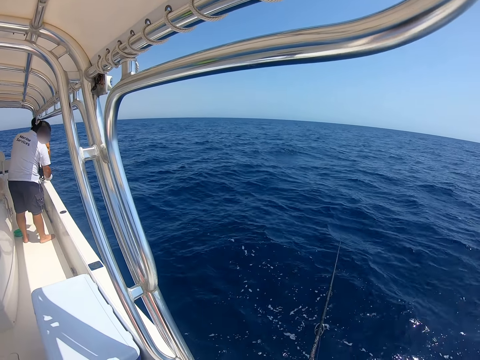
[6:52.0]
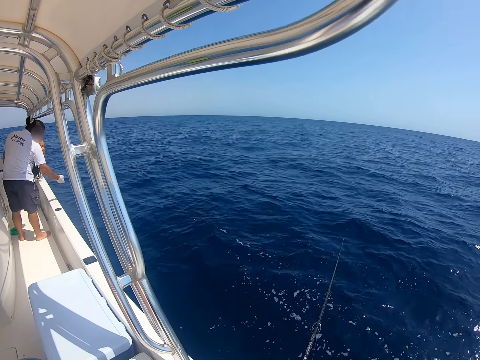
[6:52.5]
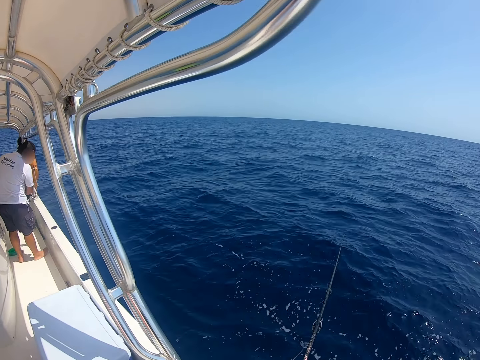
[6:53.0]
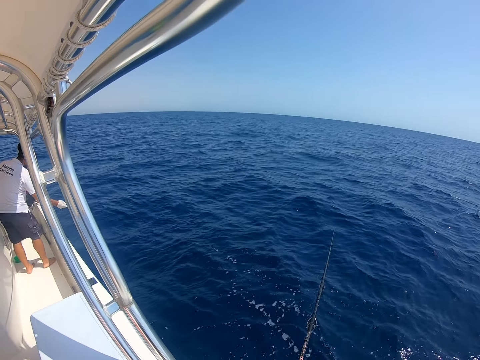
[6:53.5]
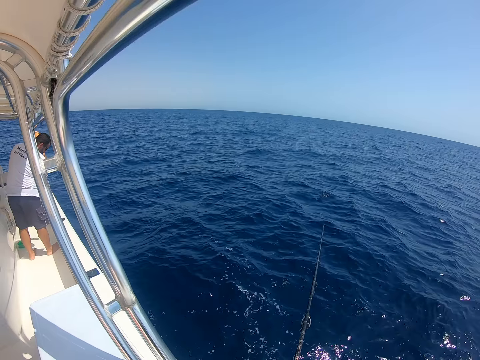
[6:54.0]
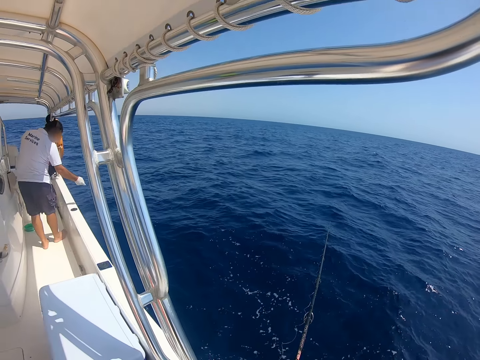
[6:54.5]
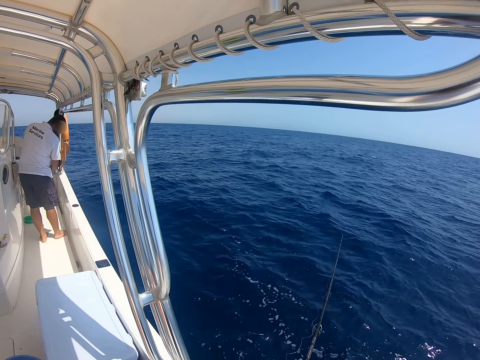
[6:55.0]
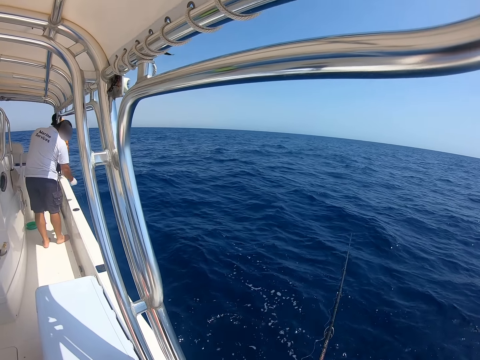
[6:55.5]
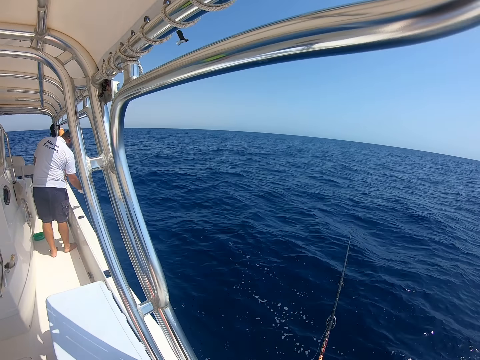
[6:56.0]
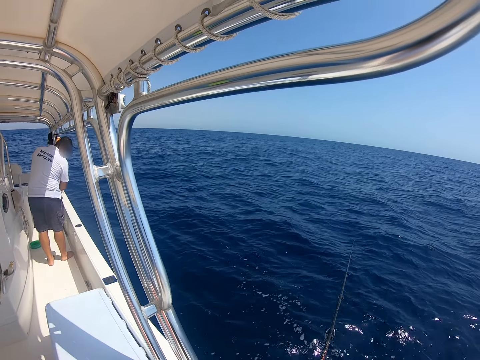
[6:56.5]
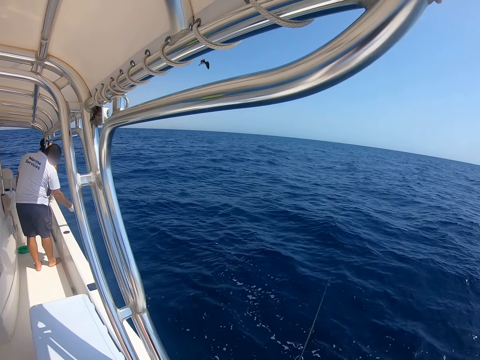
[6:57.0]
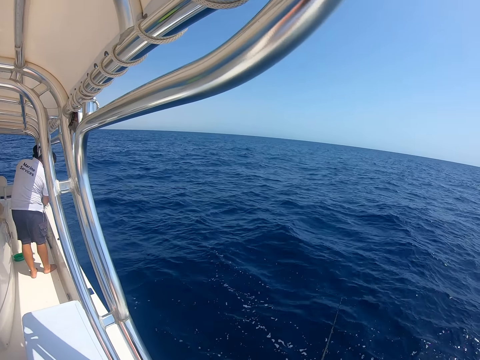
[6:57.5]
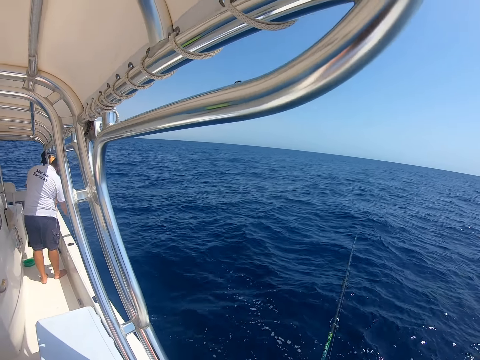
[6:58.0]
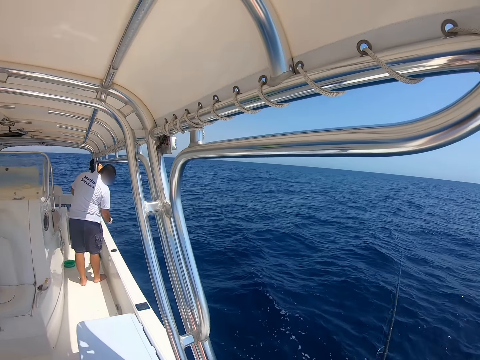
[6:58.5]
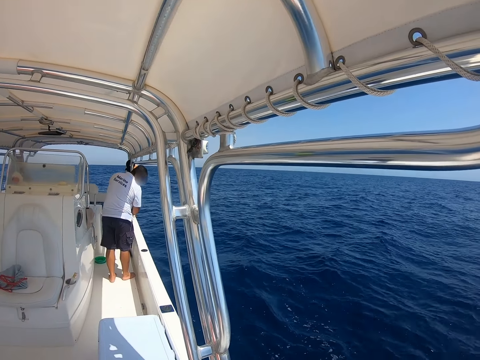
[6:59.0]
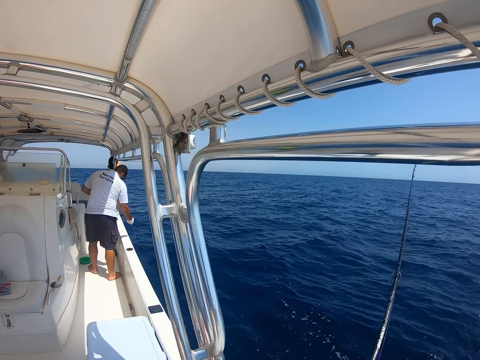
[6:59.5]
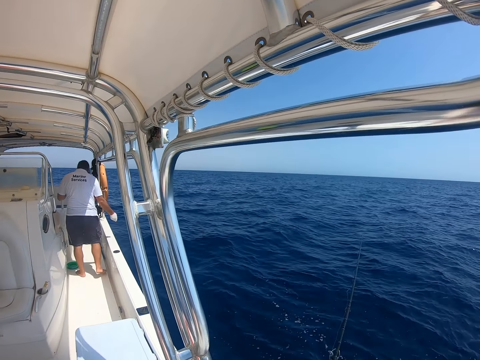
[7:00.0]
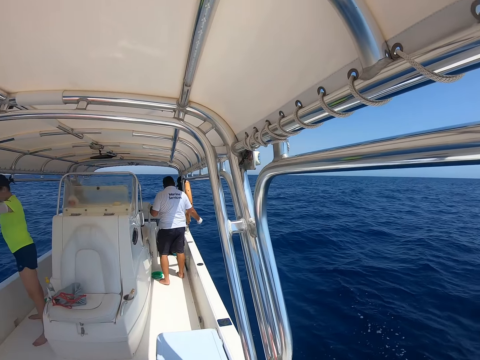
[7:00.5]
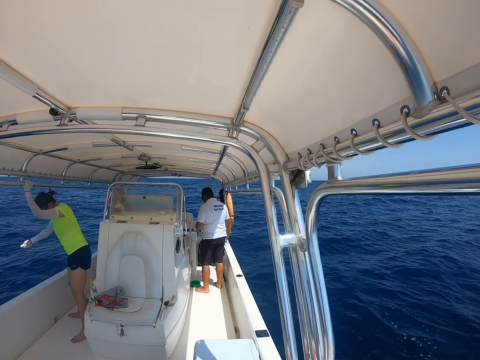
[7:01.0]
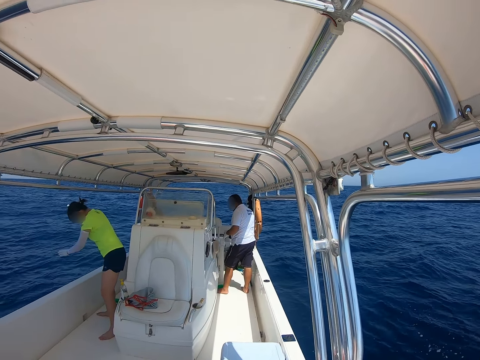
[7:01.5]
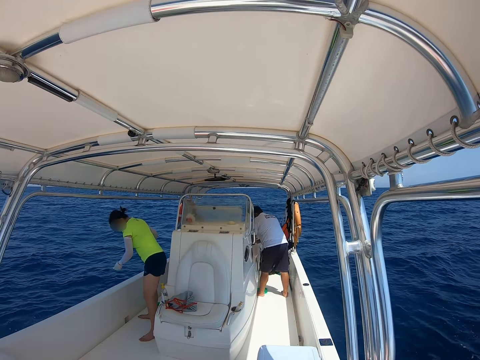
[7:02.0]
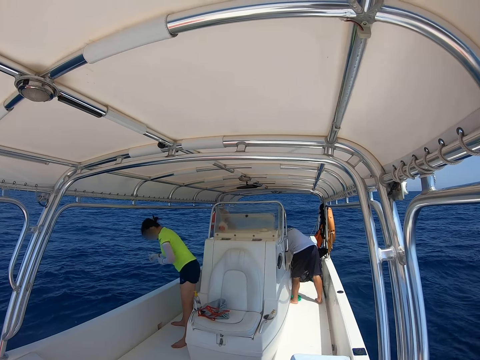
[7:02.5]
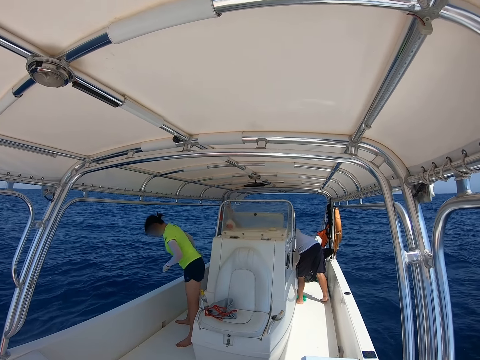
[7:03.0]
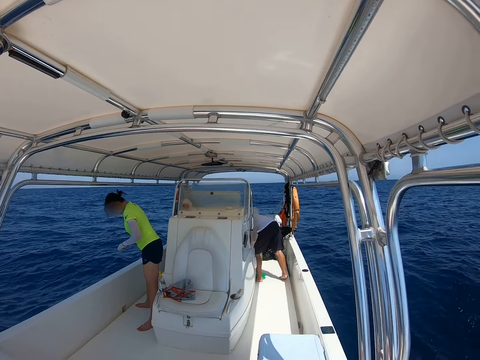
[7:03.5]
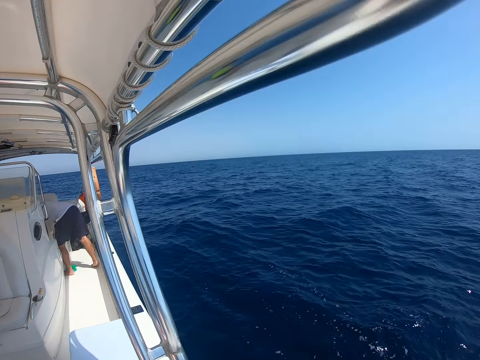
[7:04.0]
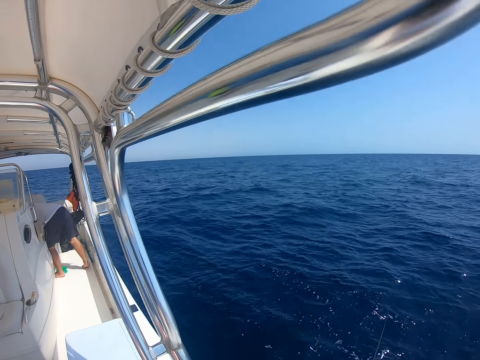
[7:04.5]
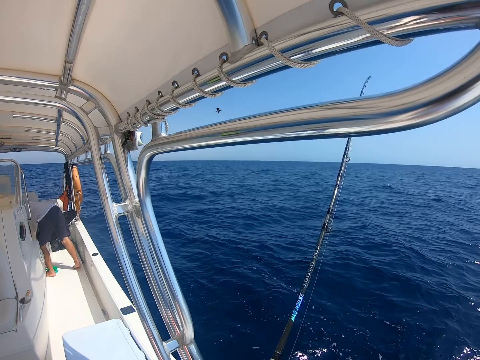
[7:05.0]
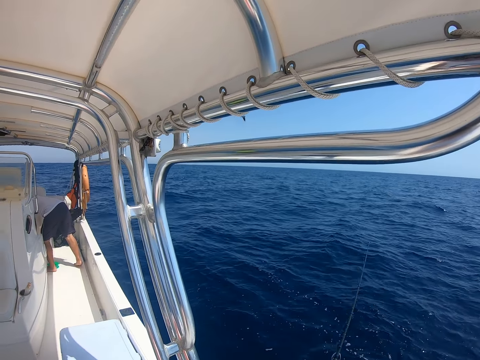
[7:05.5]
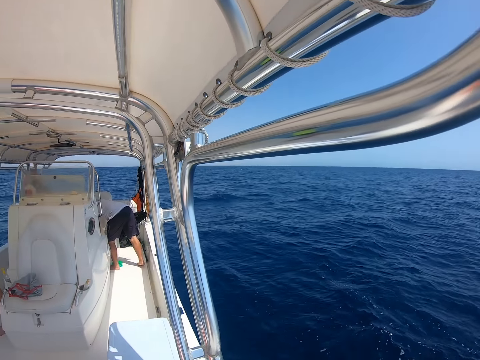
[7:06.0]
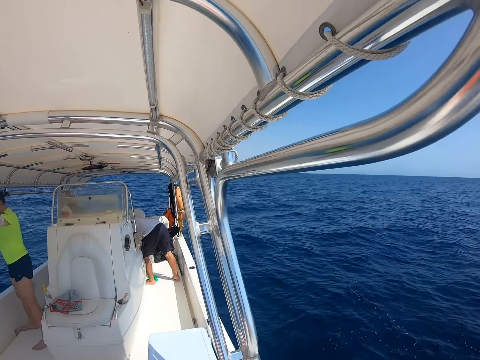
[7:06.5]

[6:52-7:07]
A person pulls a rope from the ocean.

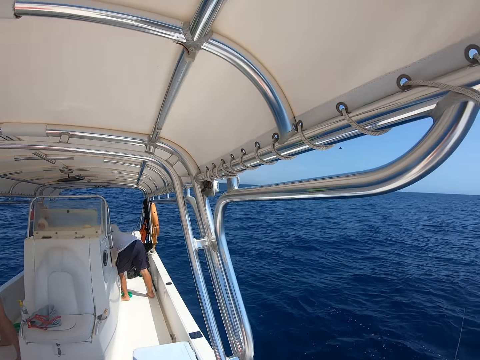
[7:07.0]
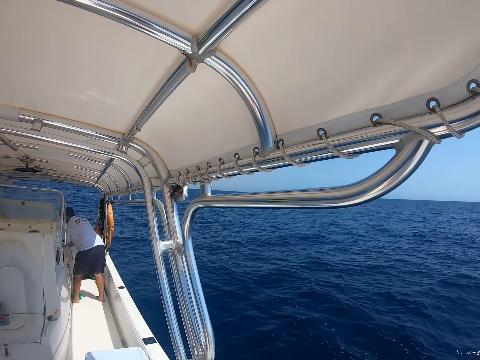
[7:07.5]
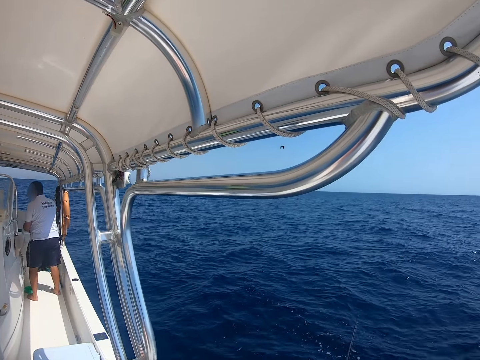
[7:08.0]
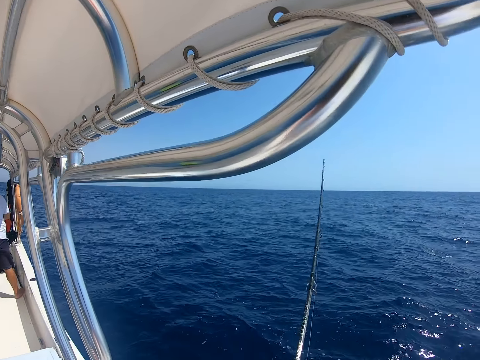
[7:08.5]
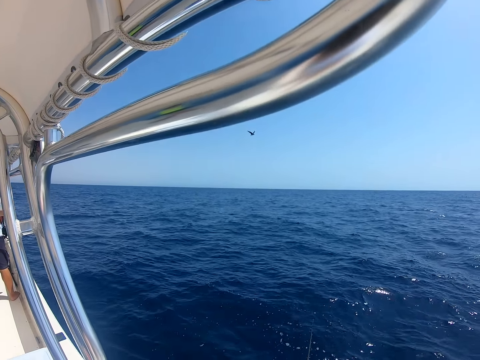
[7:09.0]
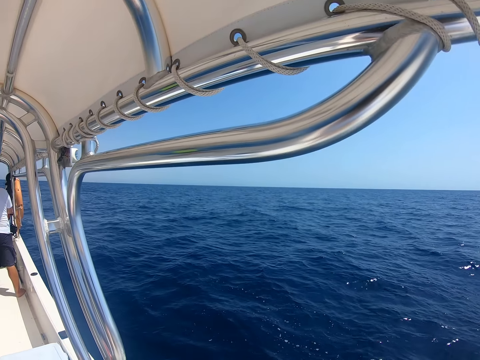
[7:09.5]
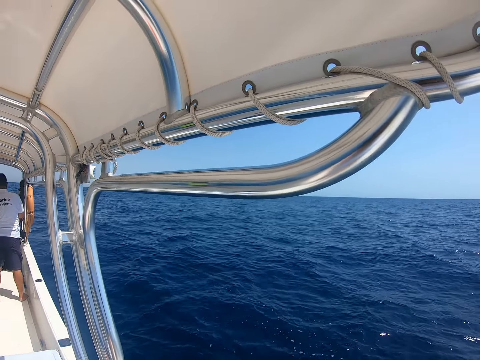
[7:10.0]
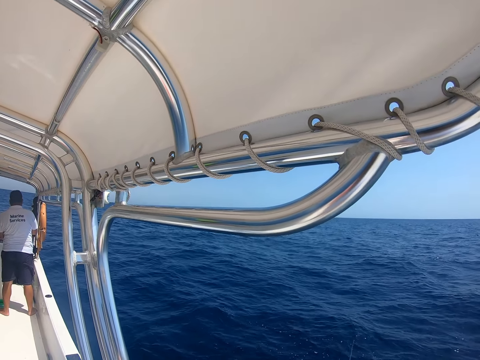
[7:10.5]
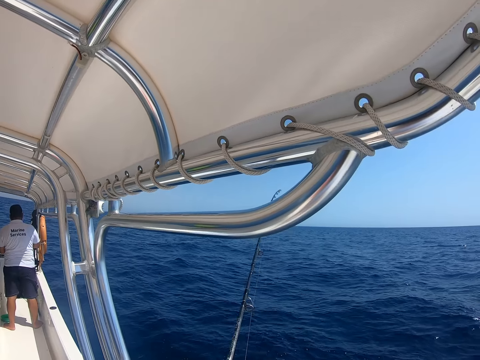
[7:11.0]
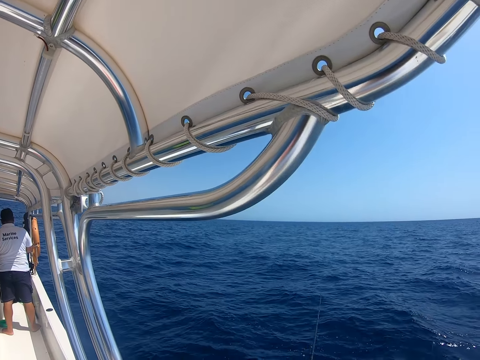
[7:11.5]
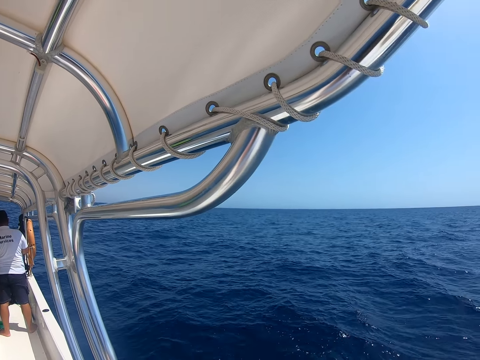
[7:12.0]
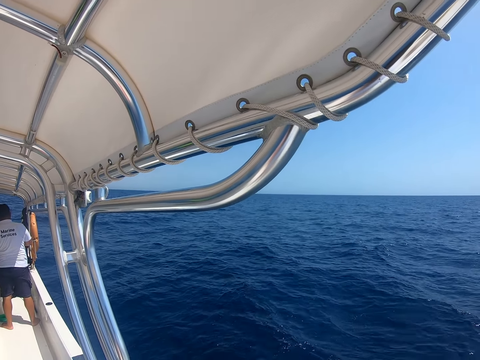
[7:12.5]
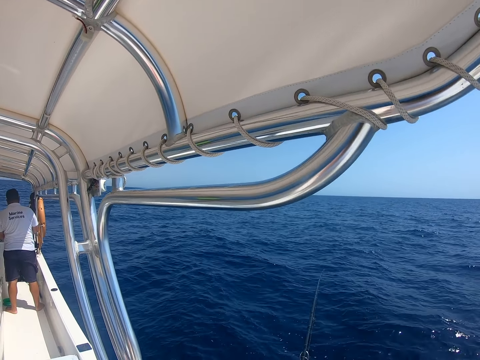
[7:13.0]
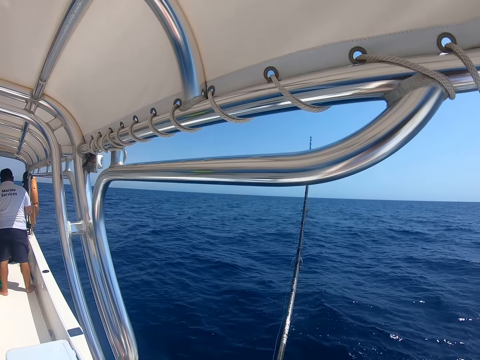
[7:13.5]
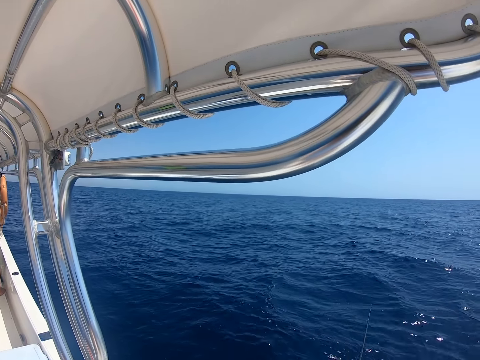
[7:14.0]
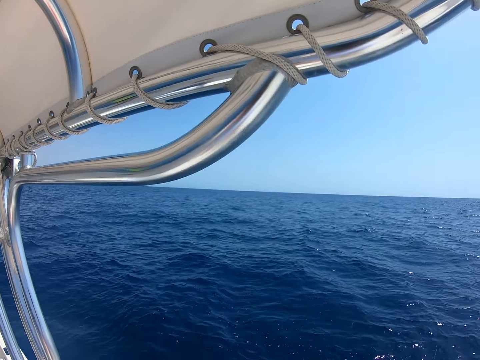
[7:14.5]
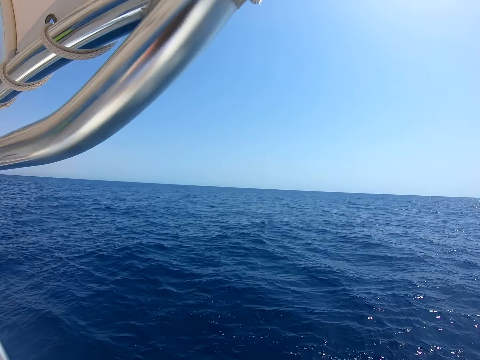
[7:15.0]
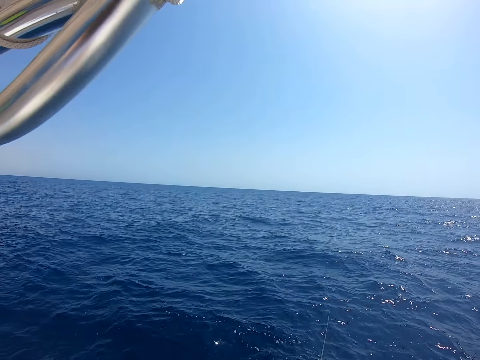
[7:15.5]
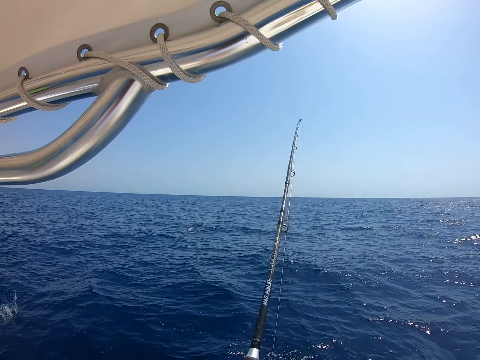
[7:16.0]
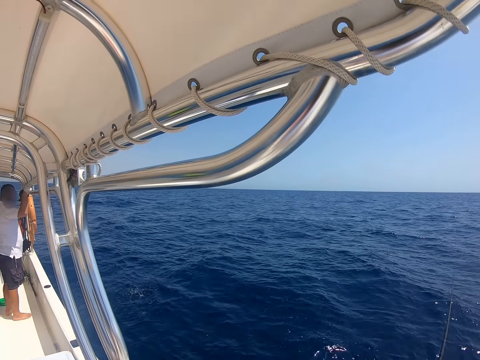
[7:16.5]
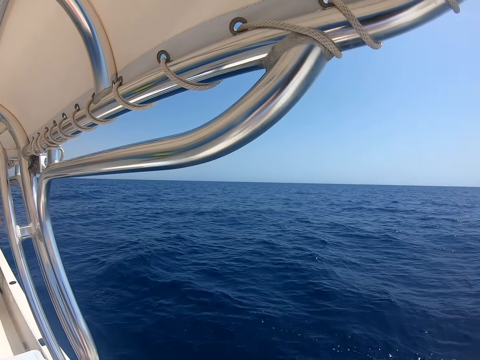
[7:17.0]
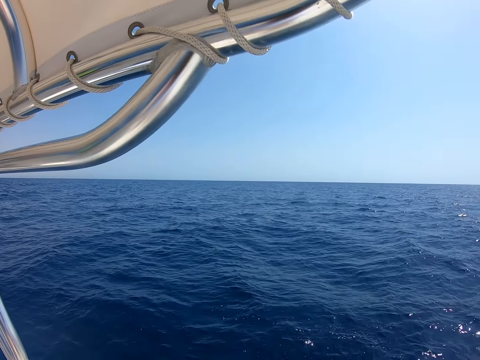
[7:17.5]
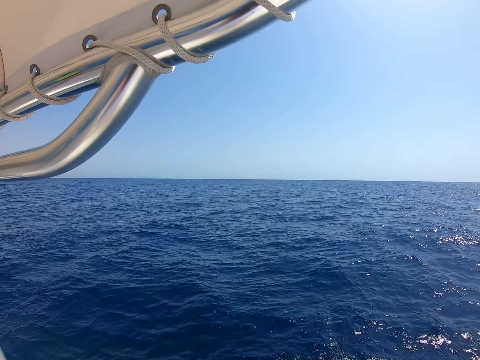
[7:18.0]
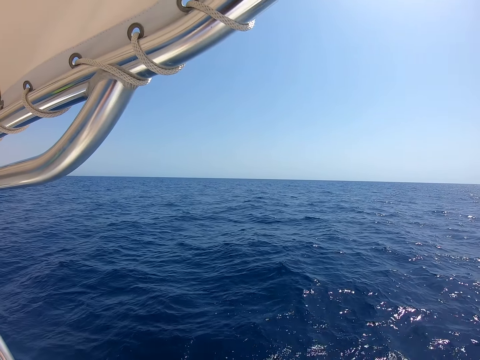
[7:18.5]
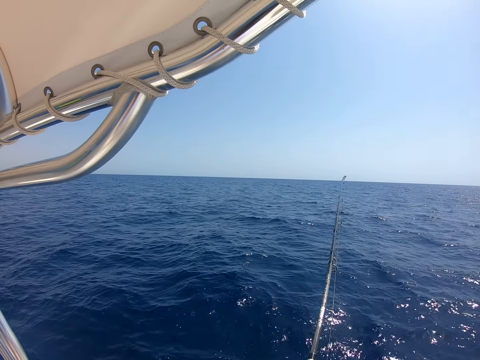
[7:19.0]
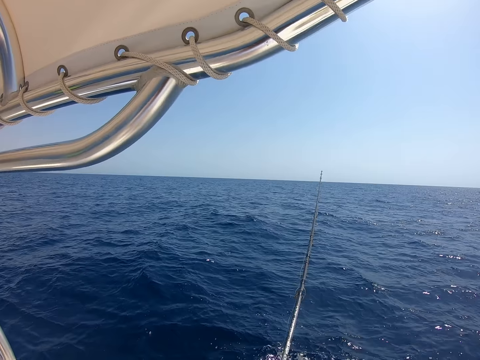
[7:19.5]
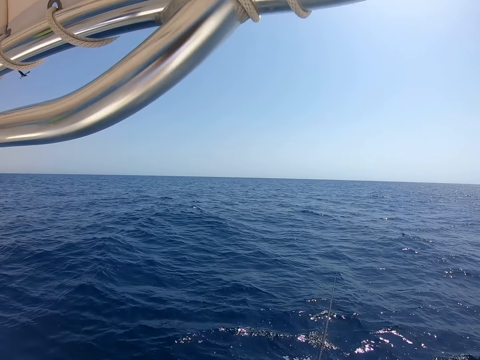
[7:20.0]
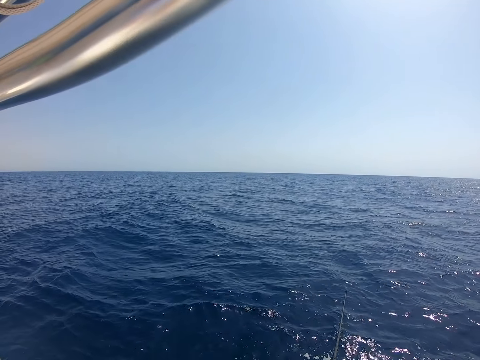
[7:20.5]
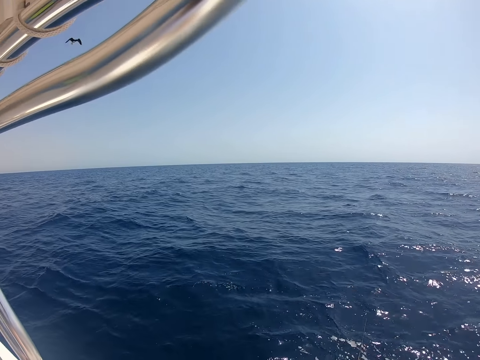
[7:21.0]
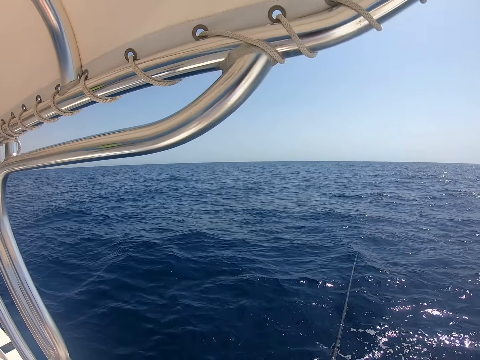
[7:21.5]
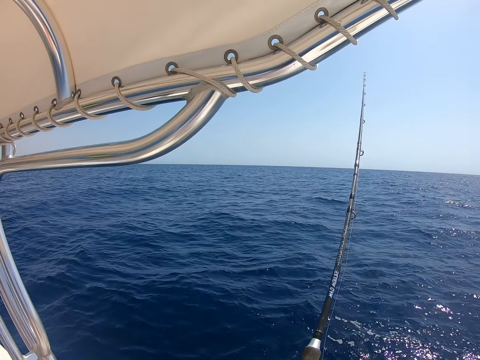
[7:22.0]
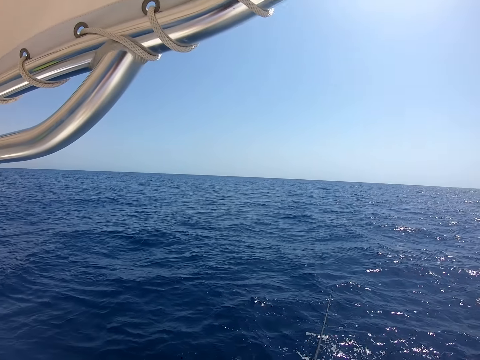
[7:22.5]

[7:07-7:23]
The camera wearer fishes in the ocean with a fishing rod.
